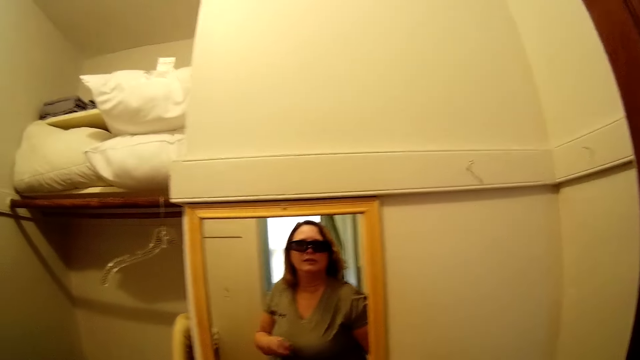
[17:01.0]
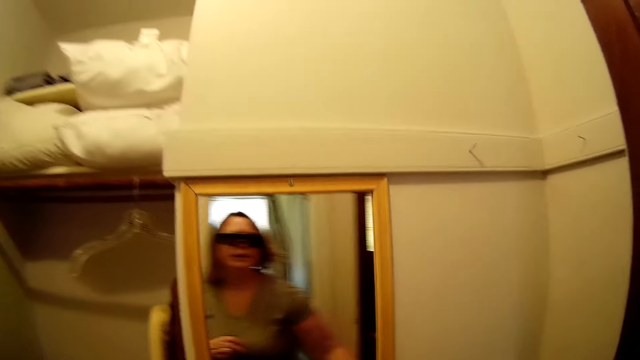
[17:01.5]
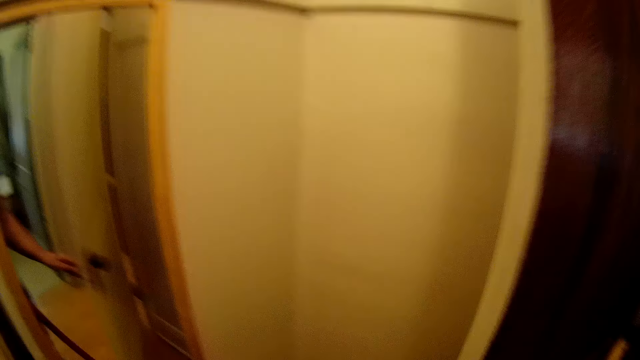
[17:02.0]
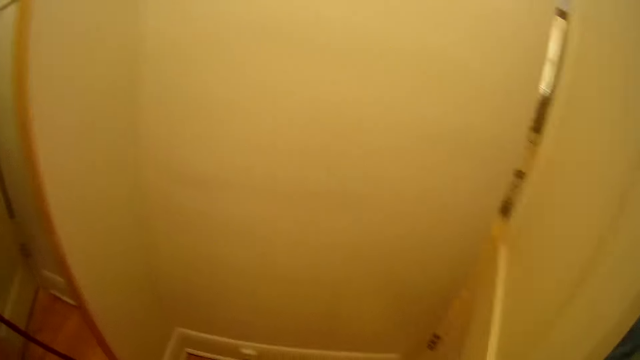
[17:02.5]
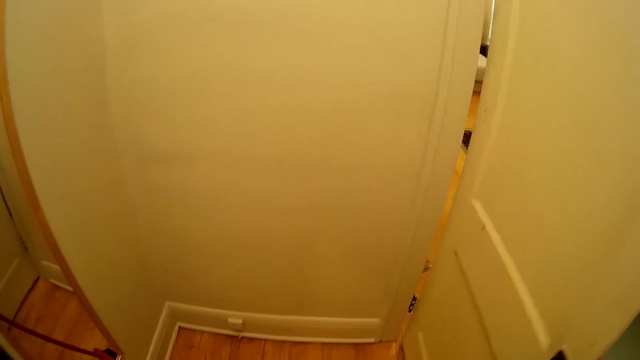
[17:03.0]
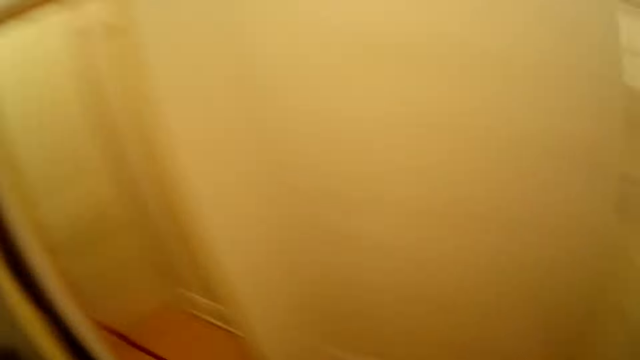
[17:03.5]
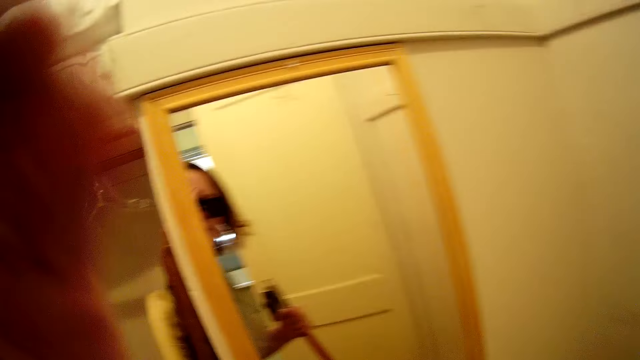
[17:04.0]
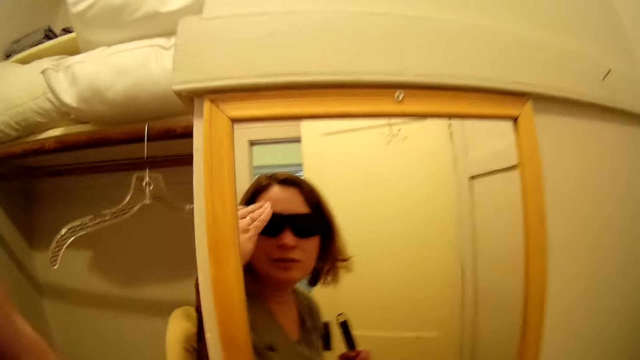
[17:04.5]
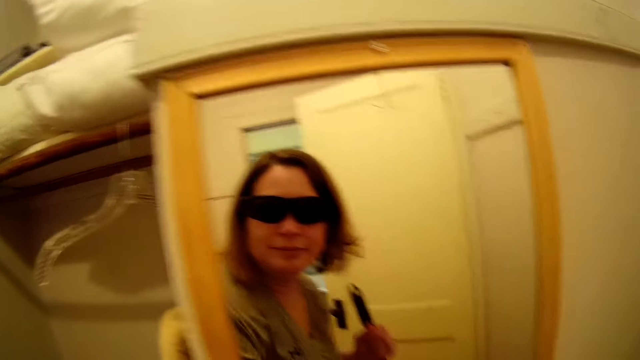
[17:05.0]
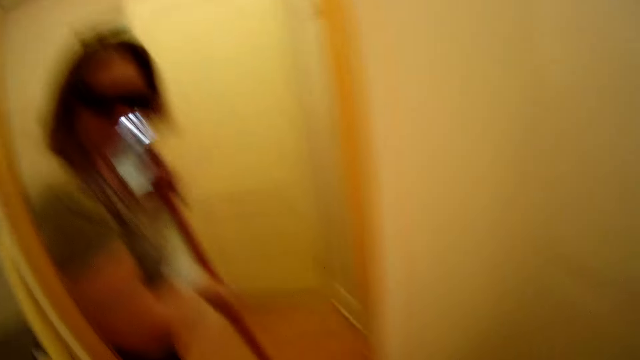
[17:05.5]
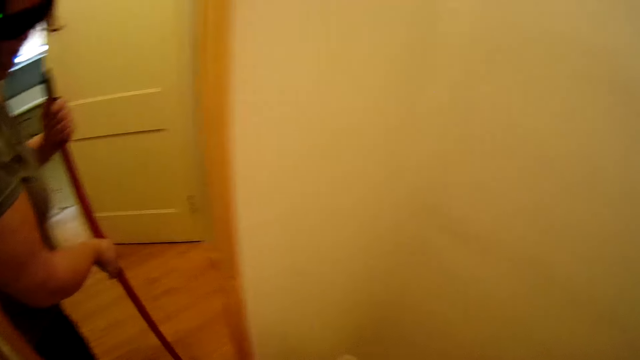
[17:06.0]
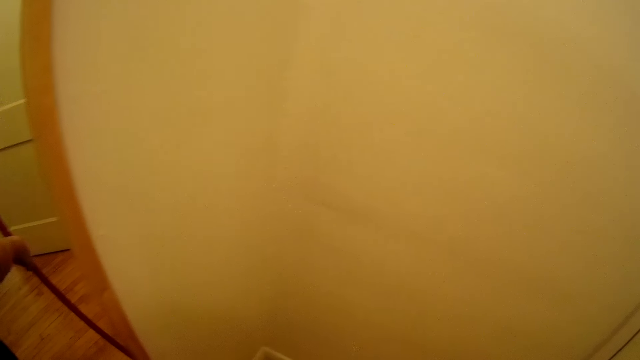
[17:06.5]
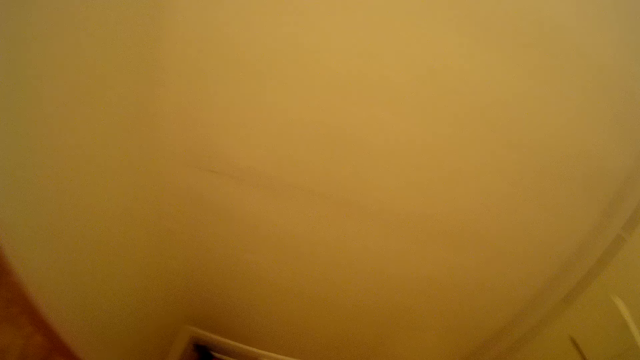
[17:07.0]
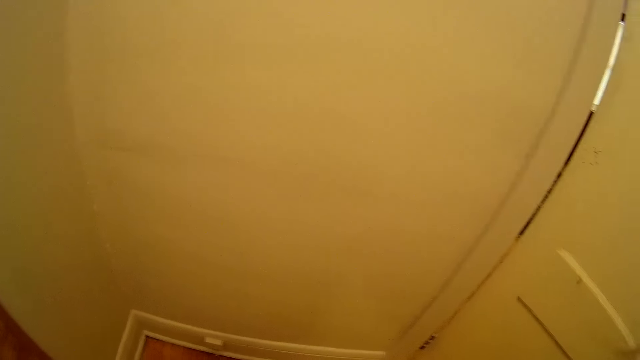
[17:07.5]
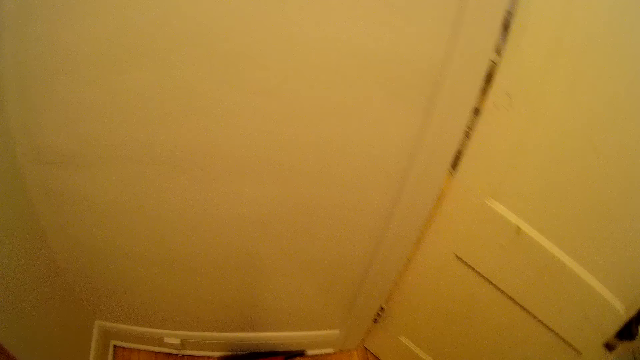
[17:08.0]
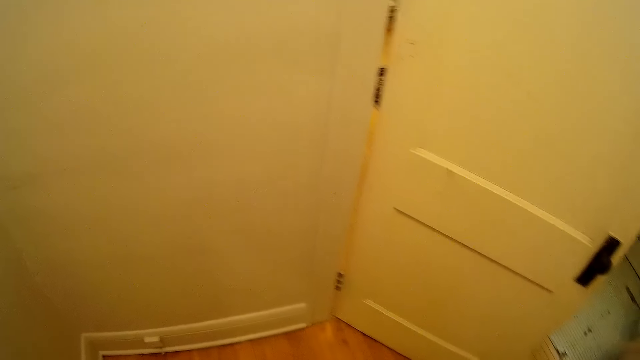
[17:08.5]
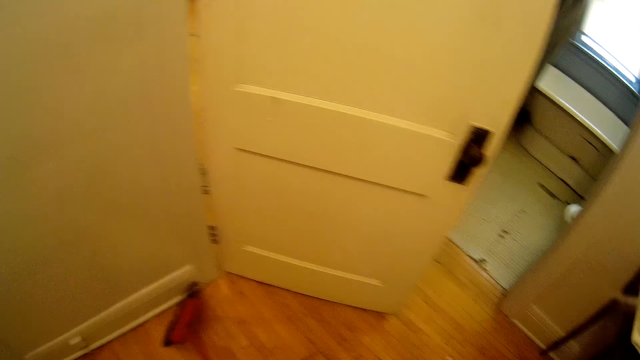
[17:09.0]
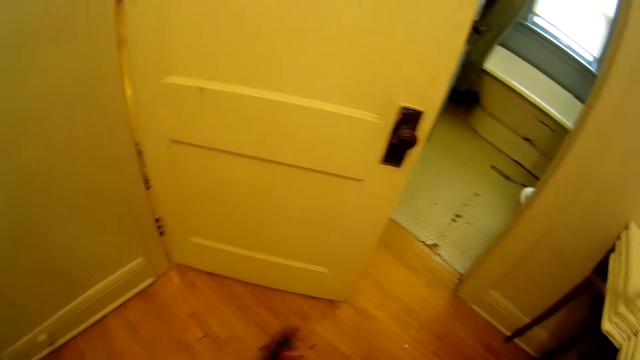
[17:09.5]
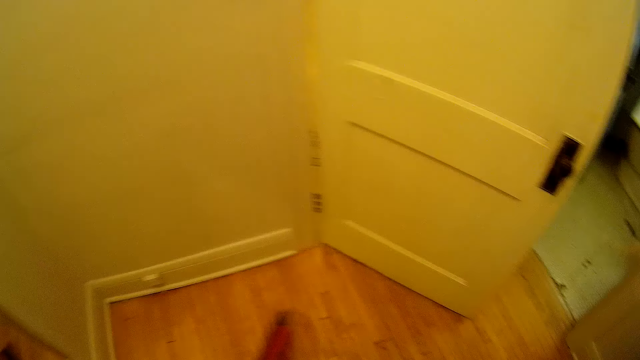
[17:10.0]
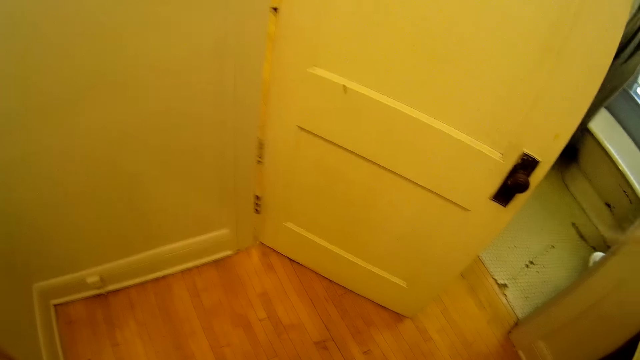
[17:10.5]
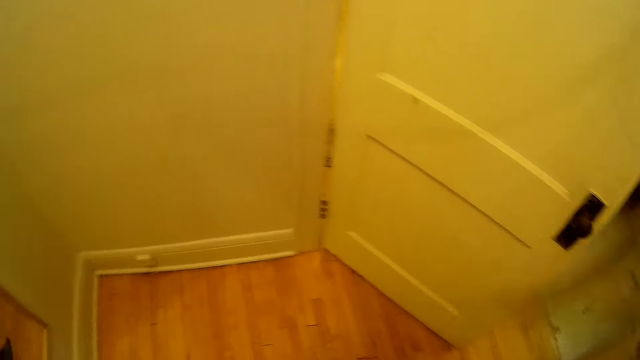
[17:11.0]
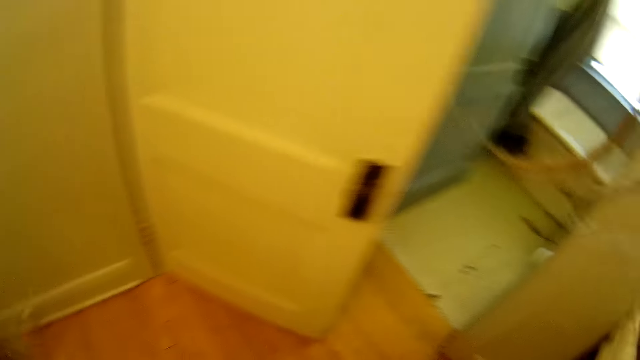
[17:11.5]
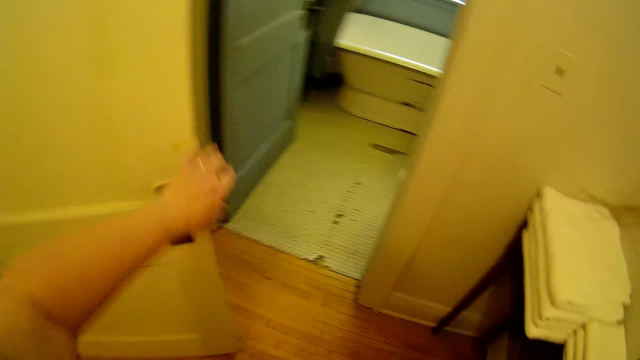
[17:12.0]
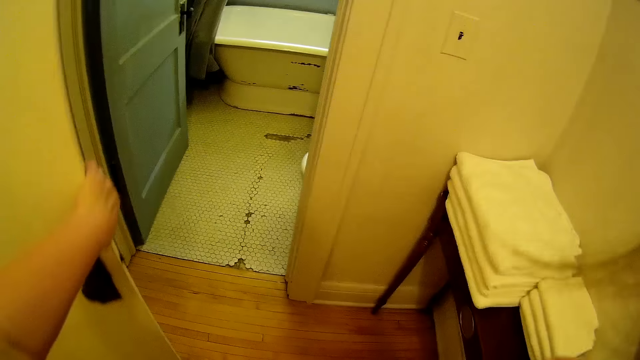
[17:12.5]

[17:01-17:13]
The camera wearer sweeps in the house. They look in the mirror. They touch on the camera.

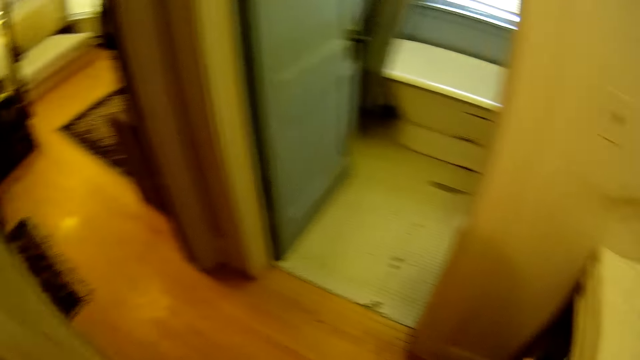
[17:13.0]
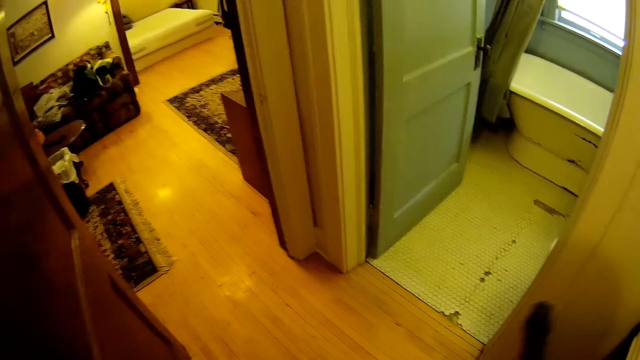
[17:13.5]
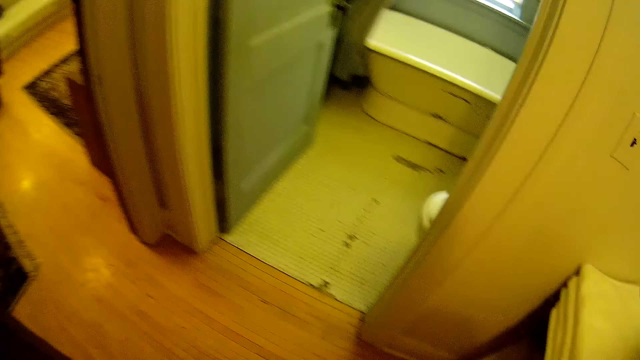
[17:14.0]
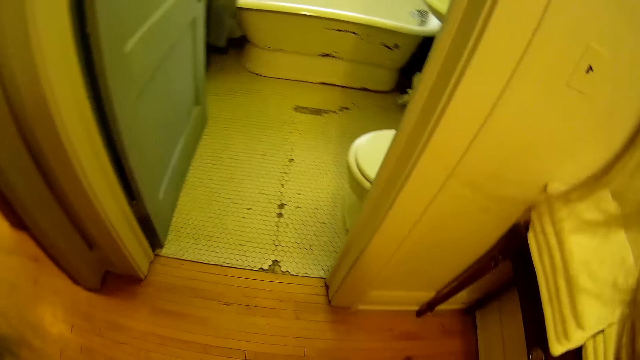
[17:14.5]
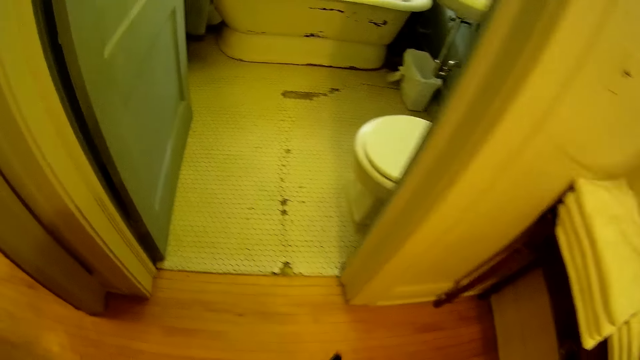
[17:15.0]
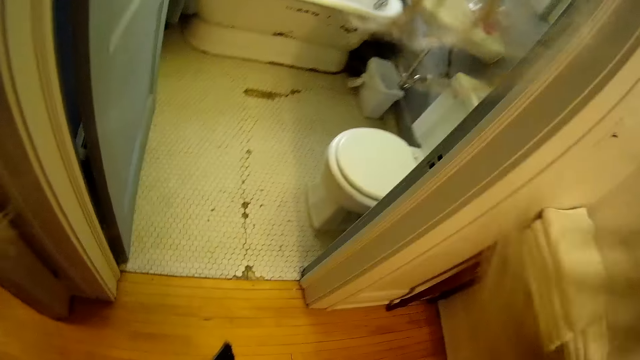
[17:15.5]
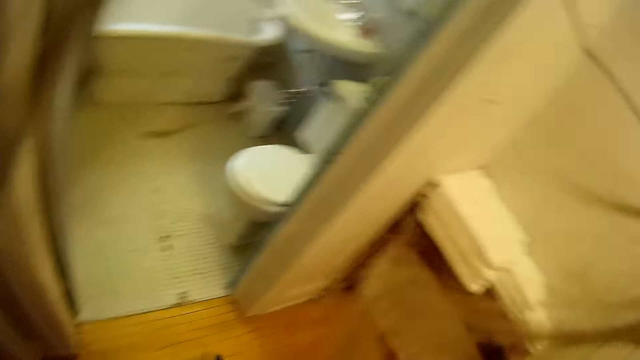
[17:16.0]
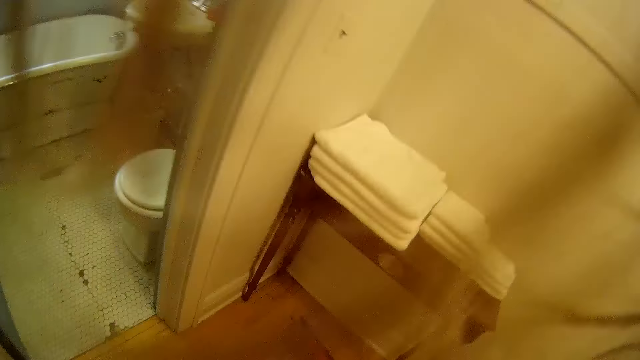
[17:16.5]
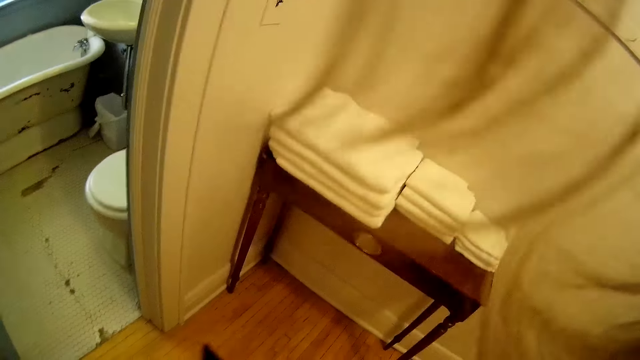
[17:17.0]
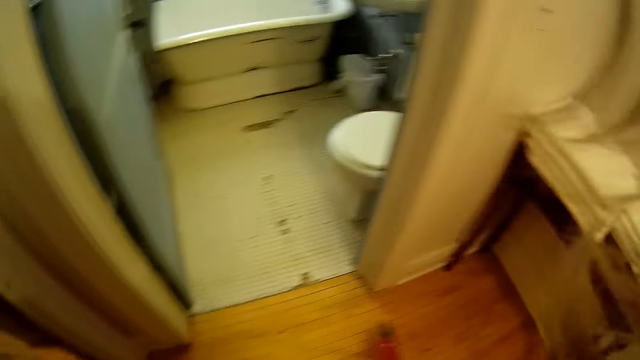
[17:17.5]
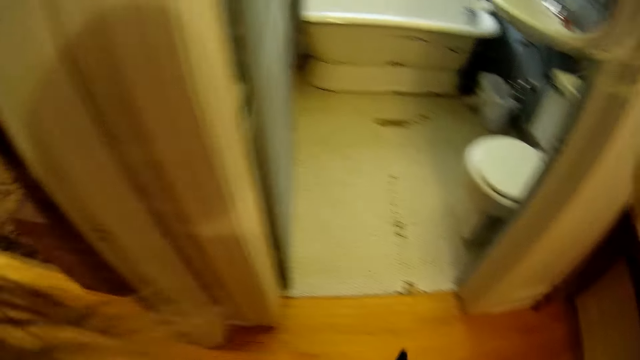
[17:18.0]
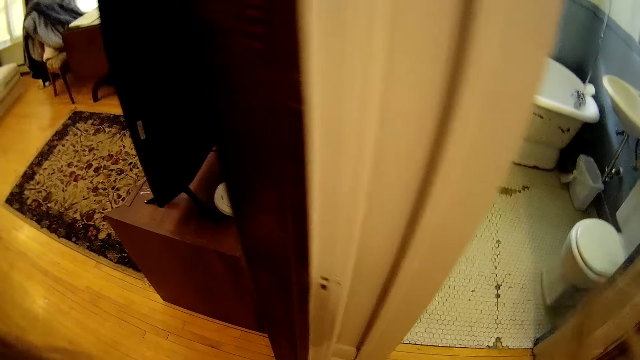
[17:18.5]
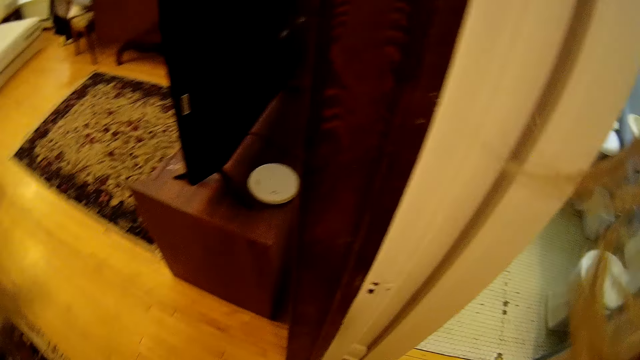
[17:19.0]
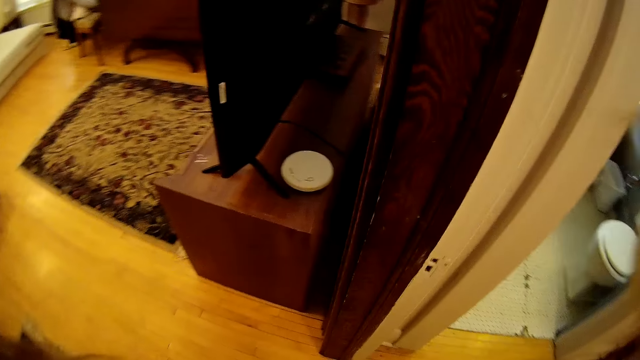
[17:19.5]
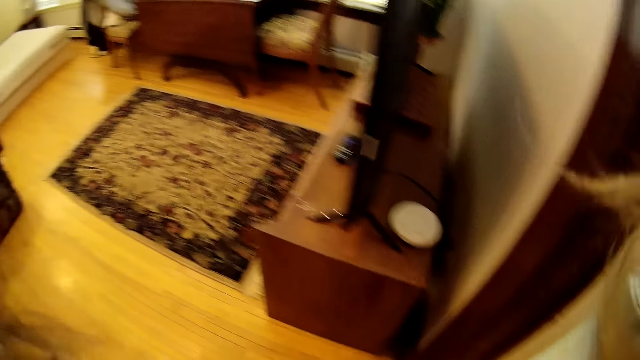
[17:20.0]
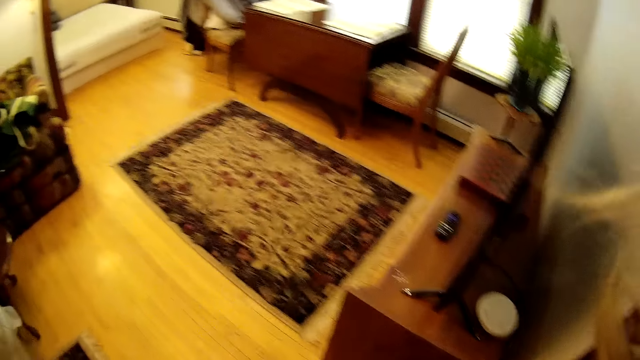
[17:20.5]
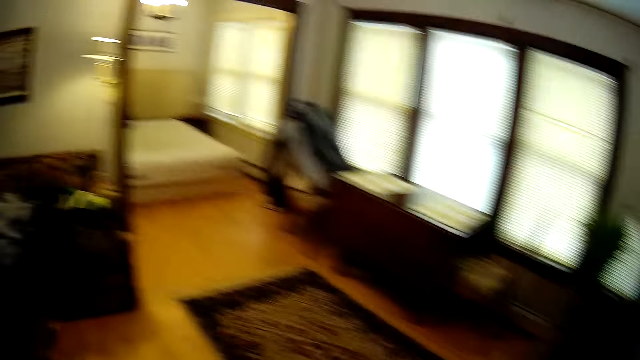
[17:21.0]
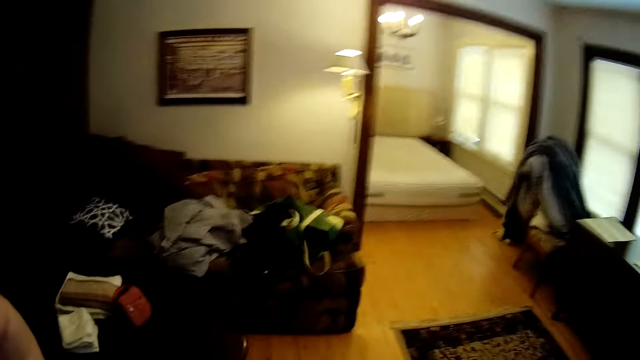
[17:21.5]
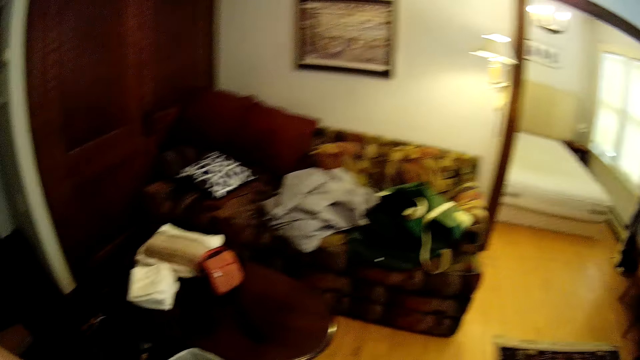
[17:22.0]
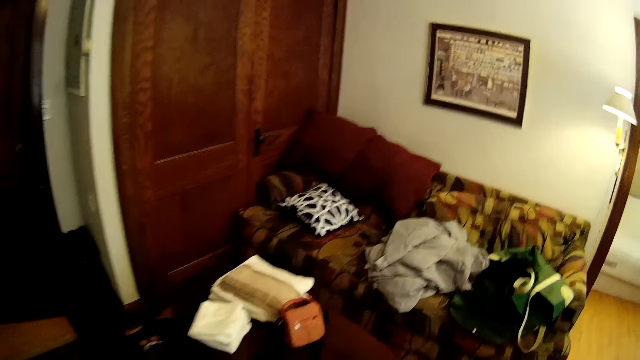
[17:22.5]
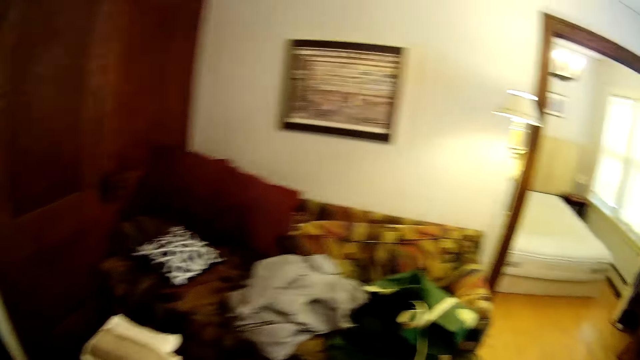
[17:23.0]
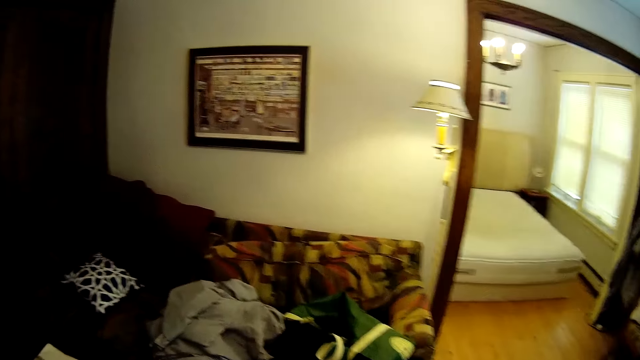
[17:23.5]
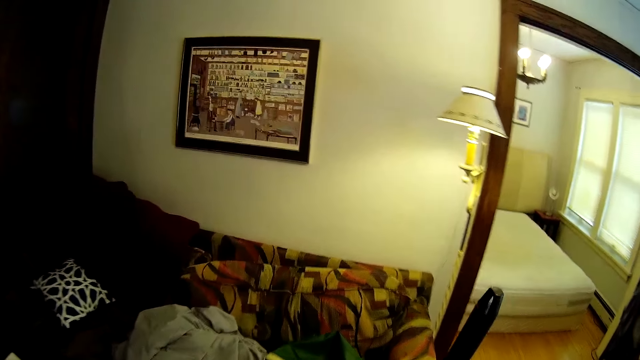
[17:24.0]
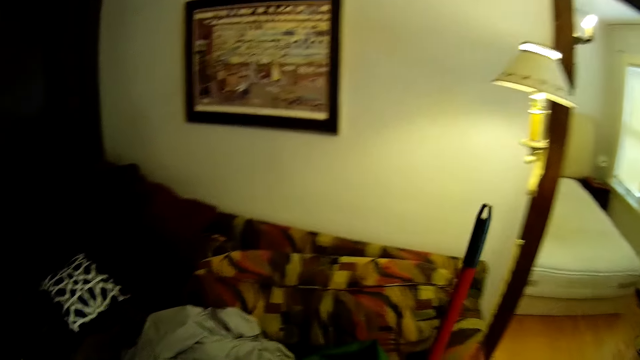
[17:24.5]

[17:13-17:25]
The camera wearer sweeps in the house.
